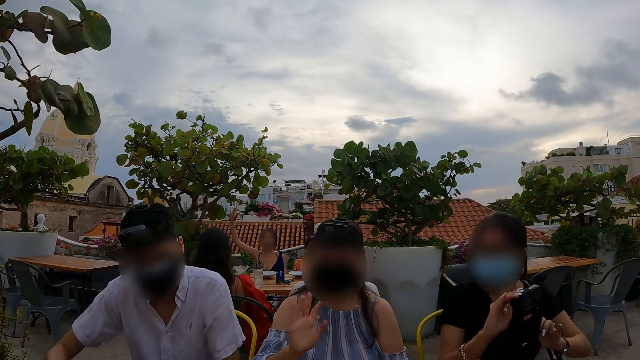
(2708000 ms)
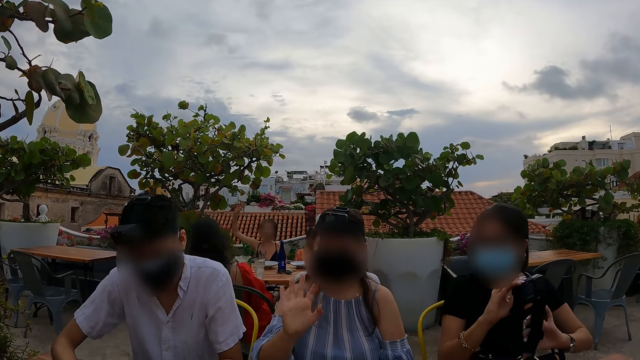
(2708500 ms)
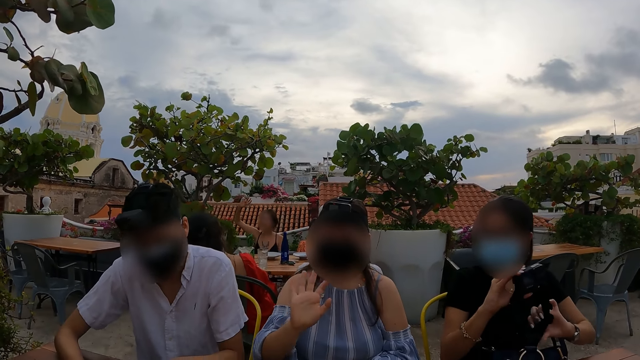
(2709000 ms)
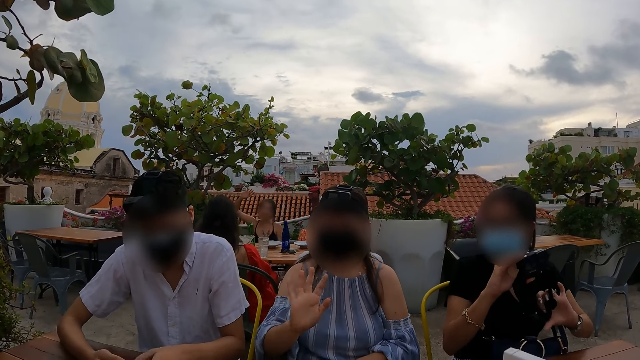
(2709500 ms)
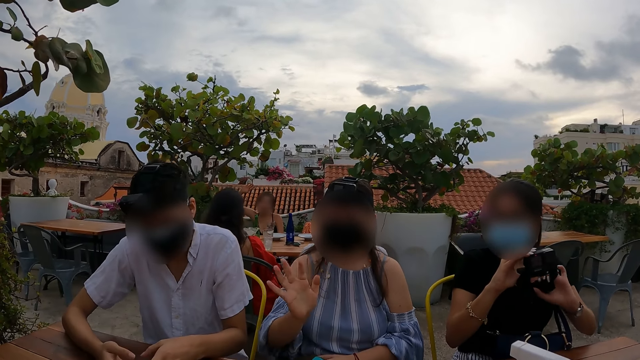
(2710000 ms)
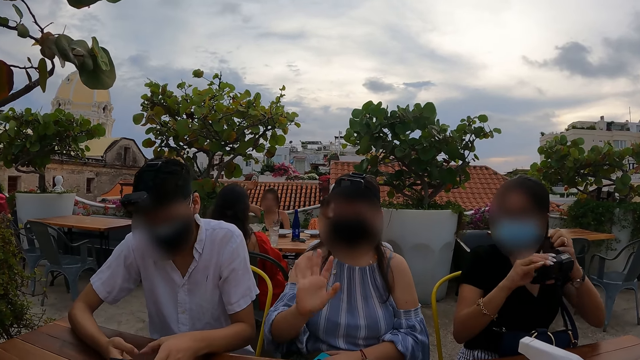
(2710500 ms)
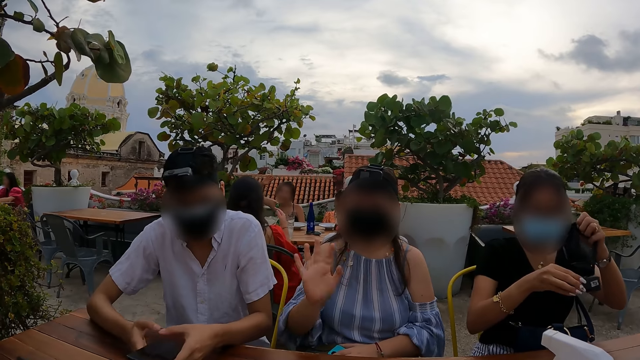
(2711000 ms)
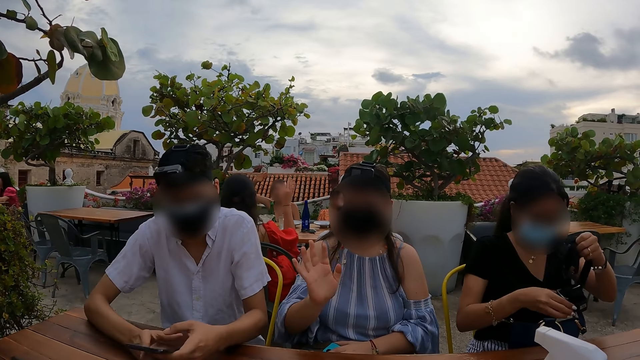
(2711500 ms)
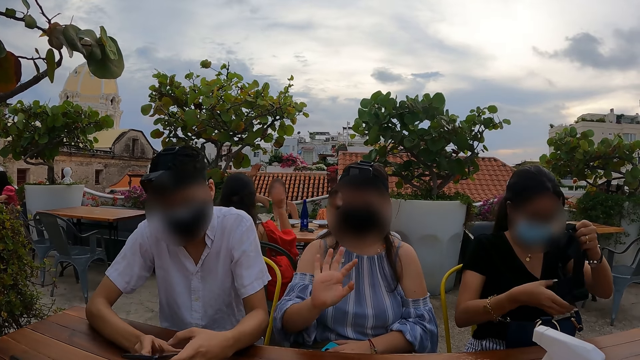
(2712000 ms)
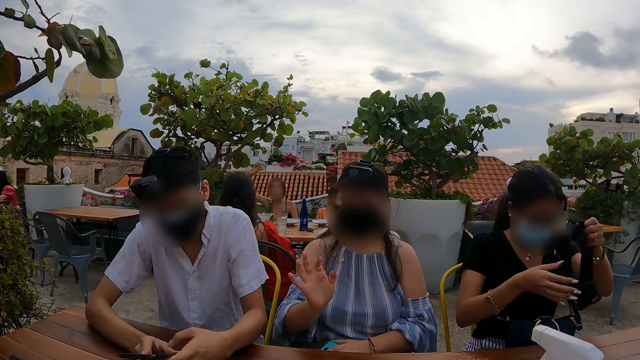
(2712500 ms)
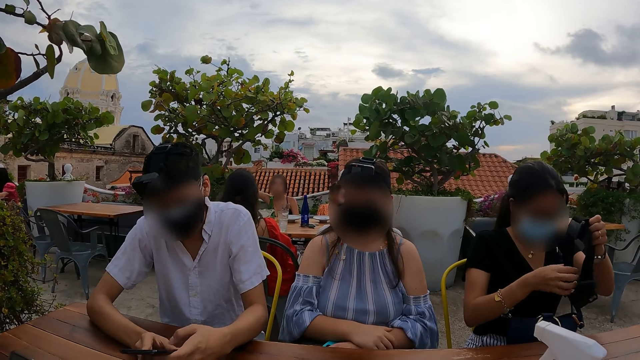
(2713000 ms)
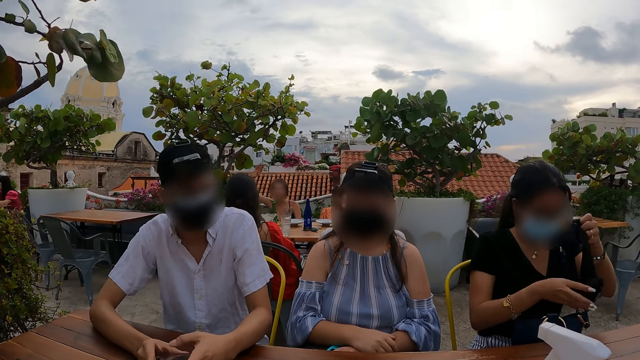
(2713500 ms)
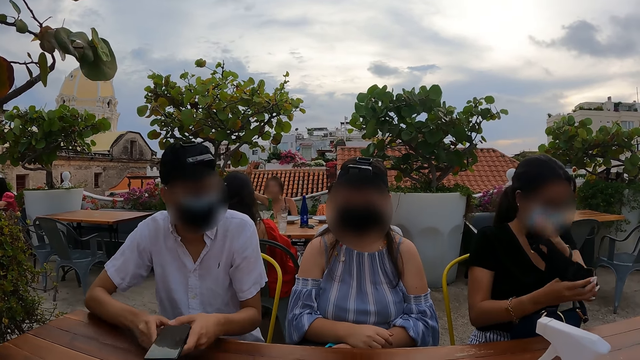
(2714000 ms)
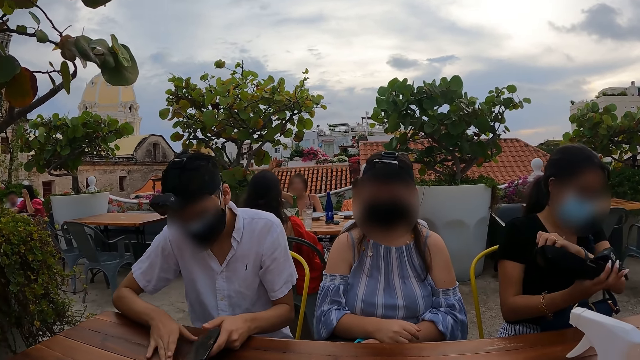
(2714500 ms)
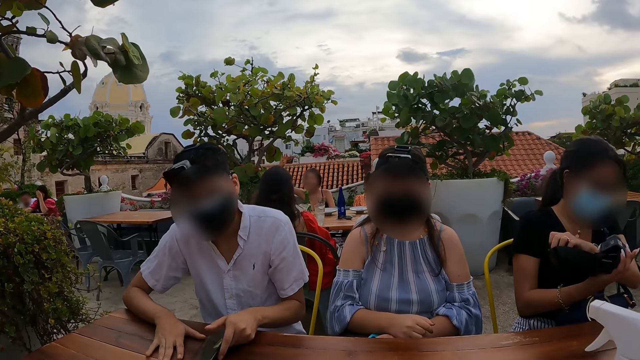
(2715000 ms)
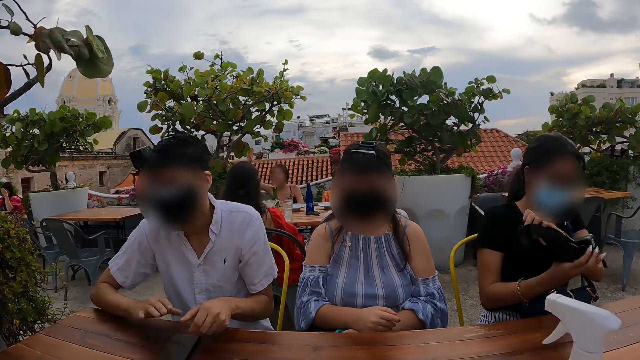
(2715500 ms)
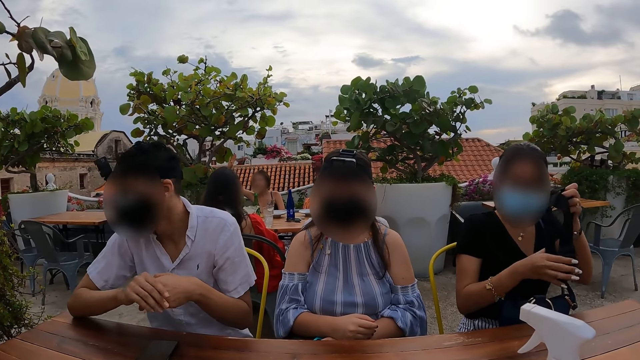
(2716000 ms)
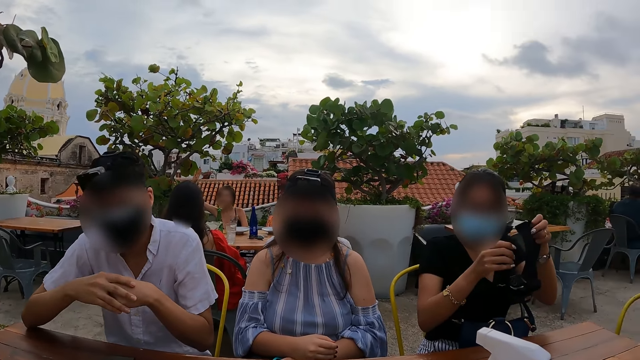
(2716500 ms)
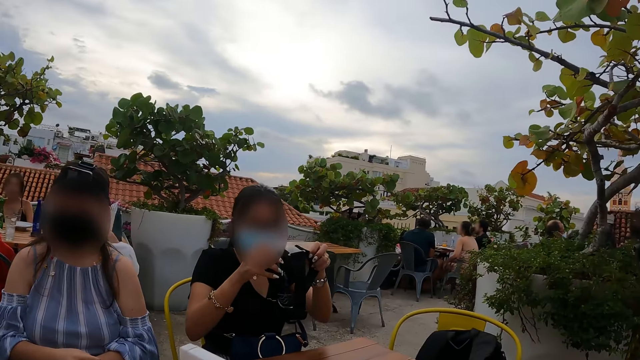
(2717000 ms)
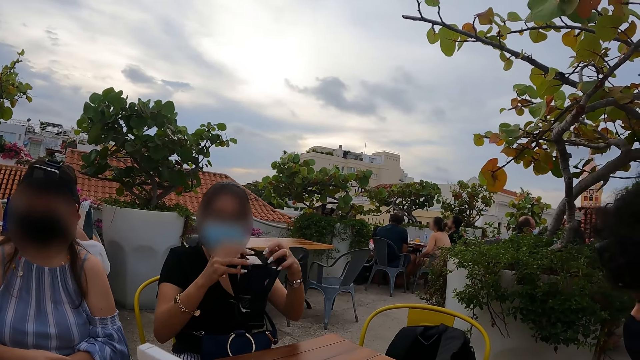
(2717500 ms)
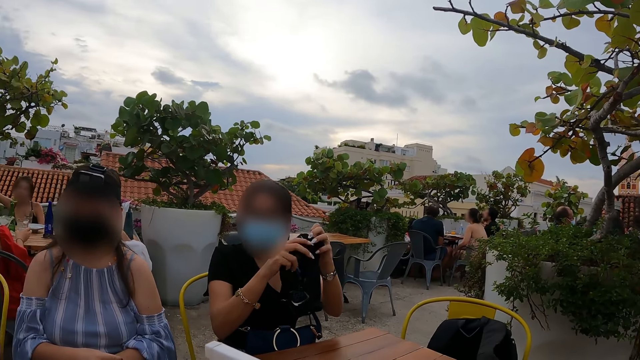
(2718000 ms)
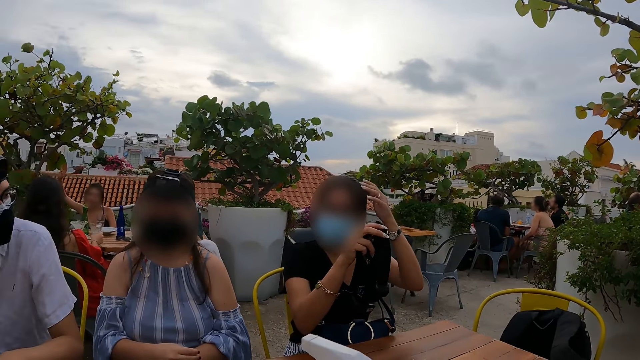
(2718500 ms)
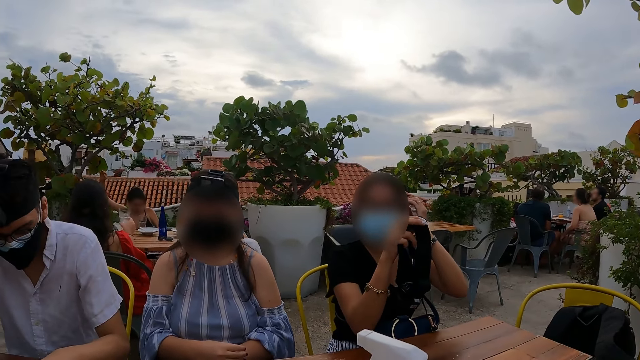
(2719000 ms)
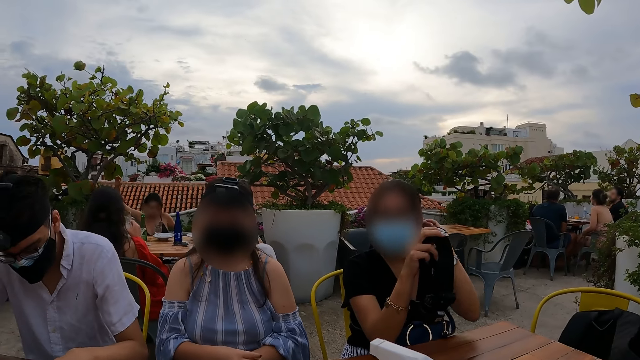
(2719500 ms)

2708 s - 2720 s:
The camera wearer converses with a woman. The woman converses with the camera wearer.

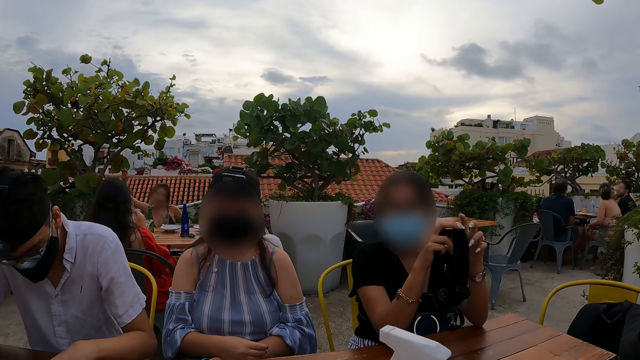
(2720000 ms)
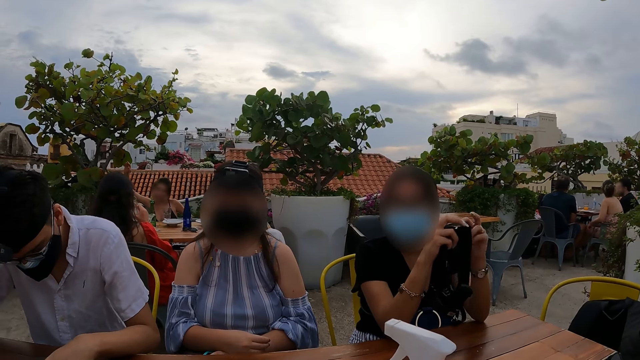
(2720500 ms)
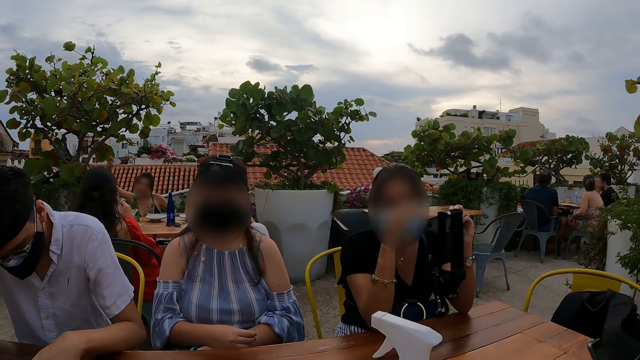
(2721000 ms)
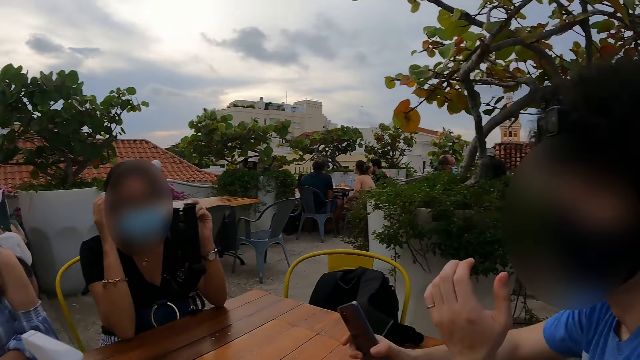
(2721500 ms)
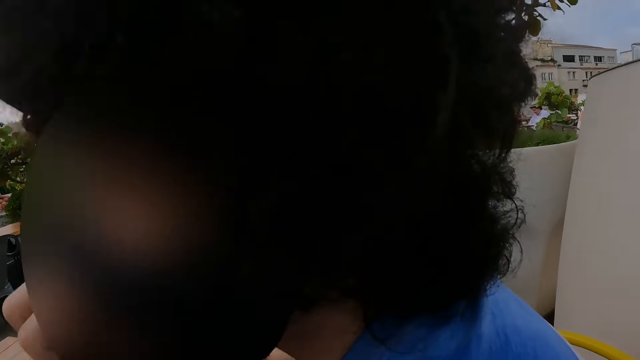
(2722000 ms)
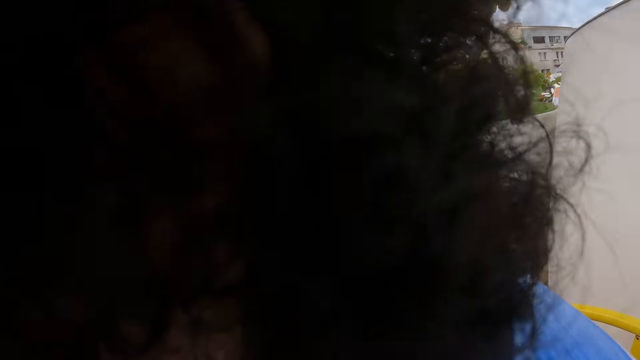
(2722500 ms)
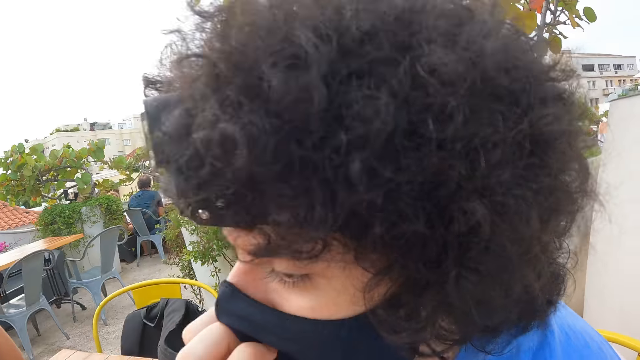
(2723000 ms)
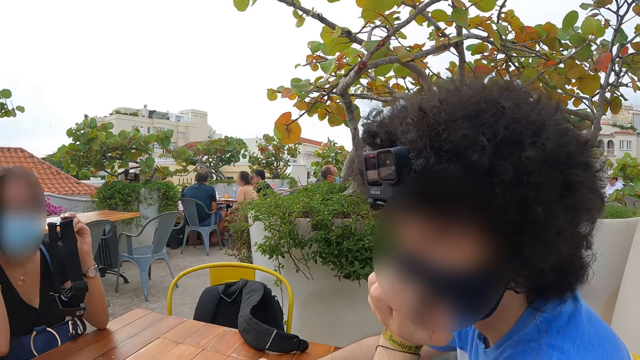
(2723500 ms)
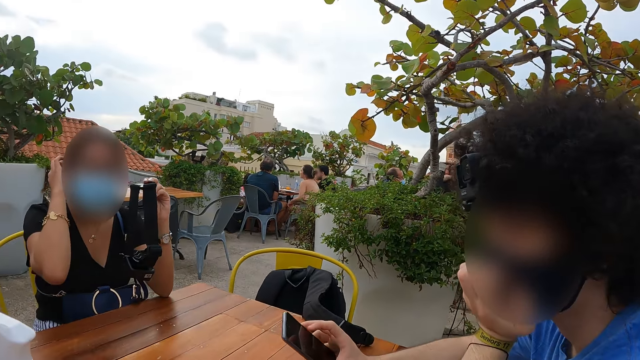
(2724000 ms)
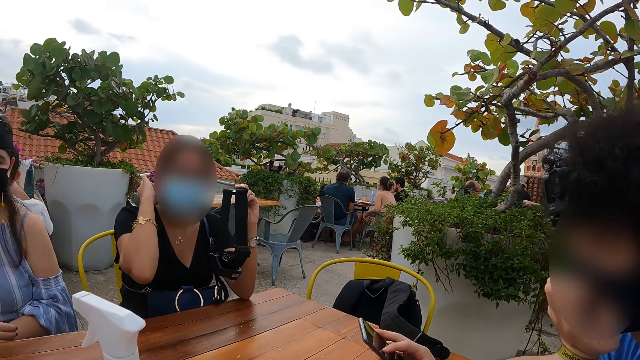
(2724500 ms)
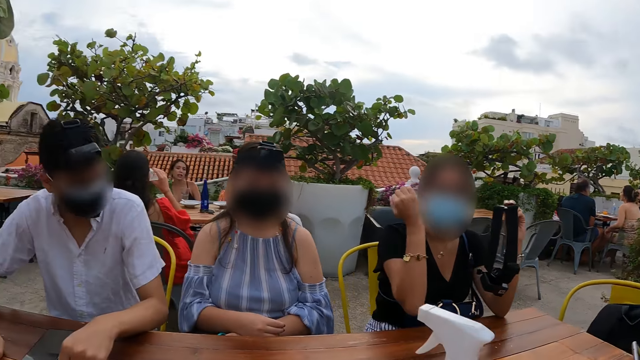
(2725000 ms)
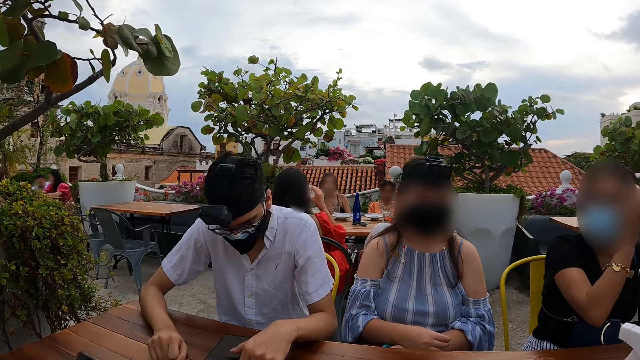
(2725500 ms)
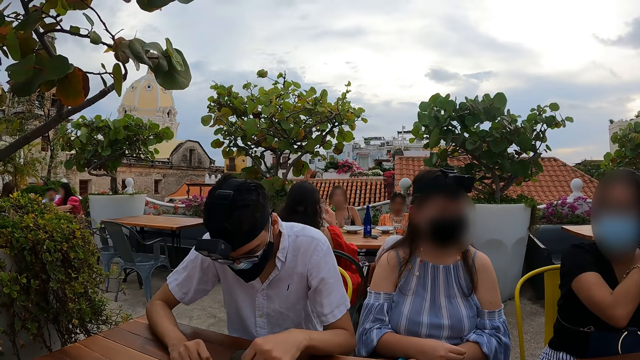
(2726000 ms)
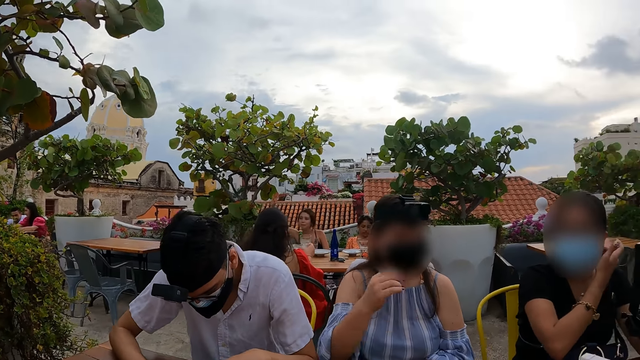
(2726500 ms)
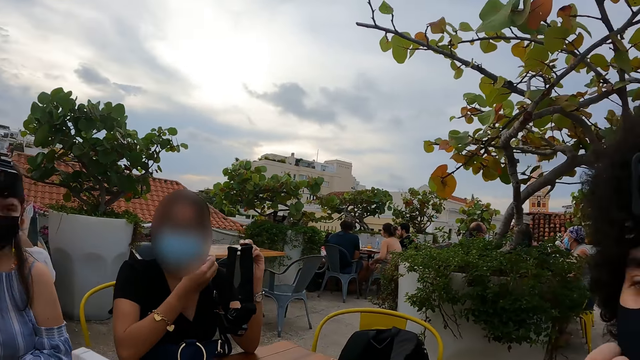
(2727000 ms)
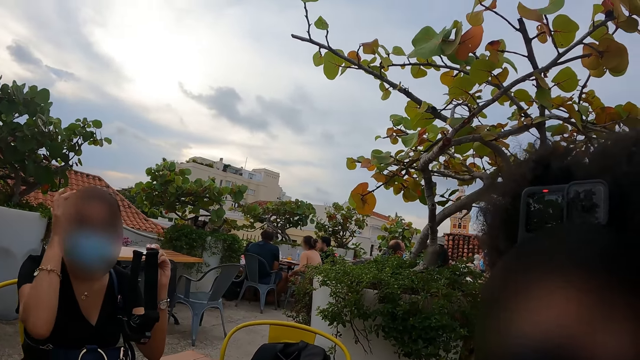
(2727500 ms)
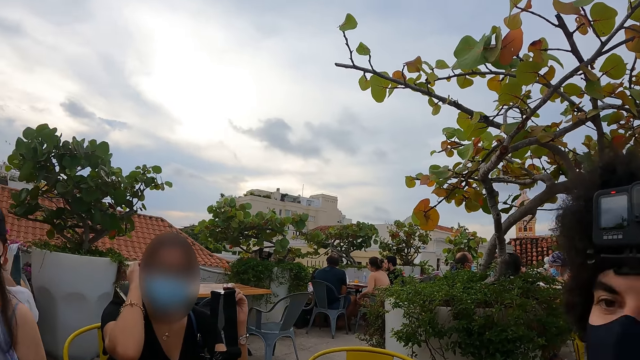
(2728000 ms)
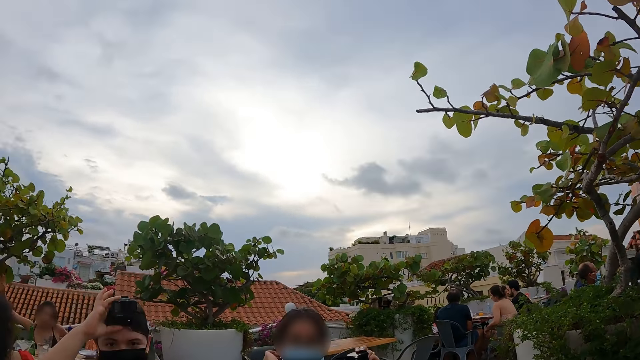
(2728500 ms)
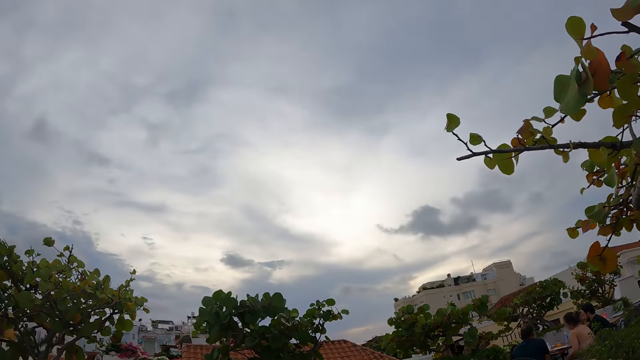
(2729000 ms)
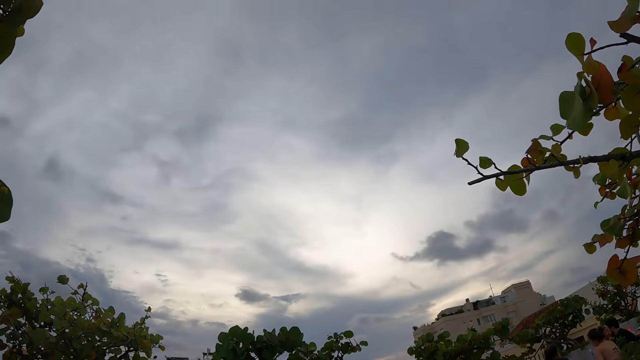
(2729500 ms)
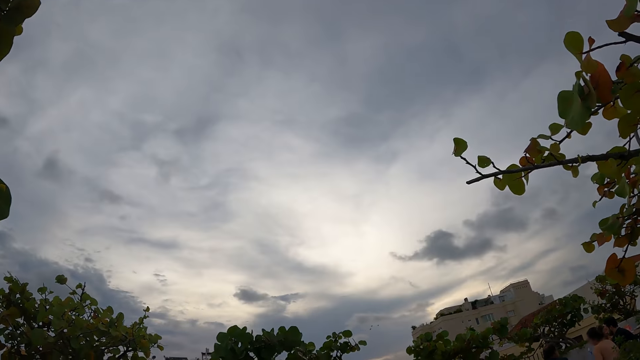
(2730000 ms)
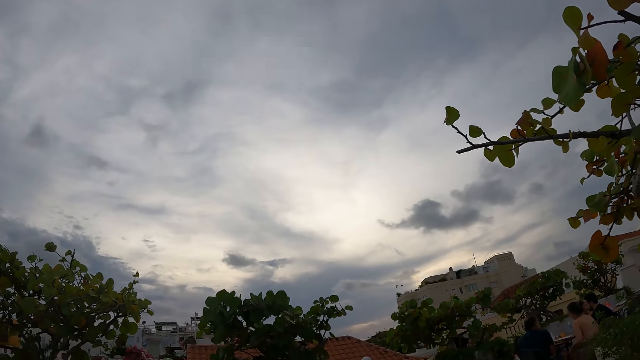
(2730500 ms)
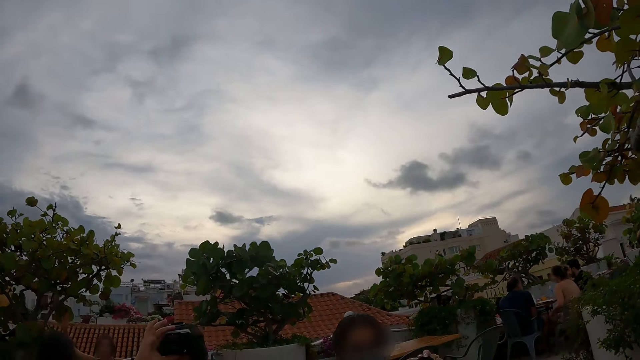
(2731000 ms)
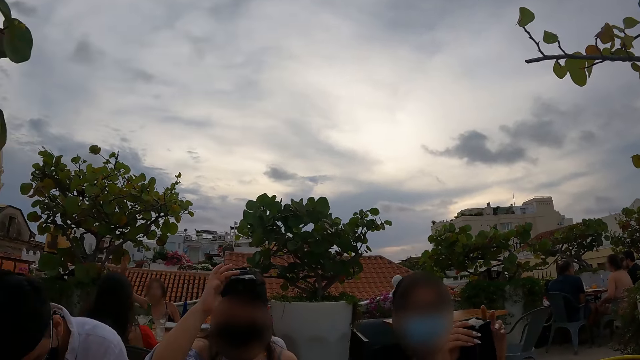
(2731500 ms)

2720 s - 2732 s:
A person converses with the camera wearer. The camera wearer looks around.
